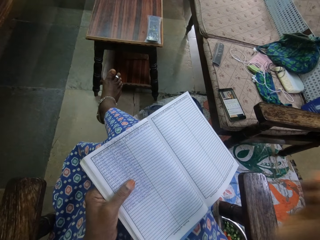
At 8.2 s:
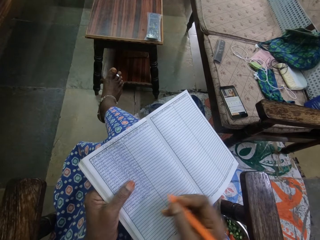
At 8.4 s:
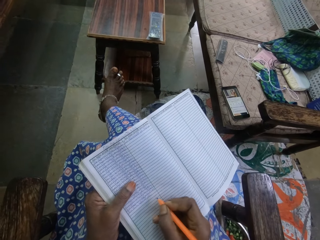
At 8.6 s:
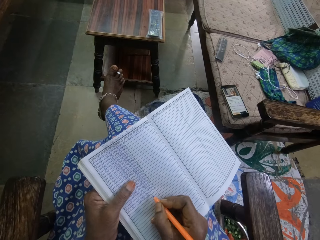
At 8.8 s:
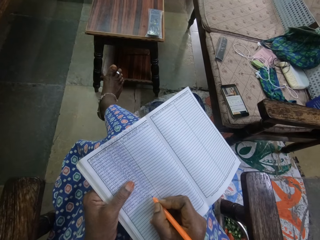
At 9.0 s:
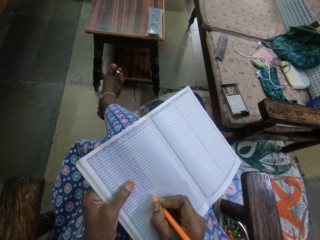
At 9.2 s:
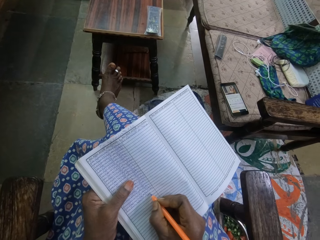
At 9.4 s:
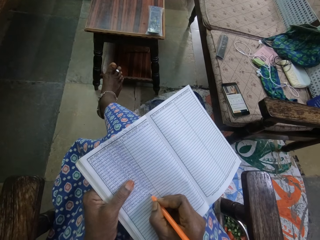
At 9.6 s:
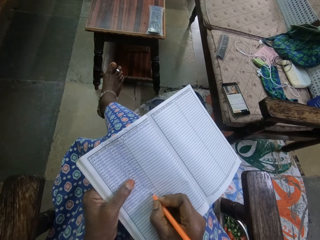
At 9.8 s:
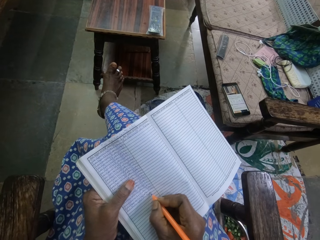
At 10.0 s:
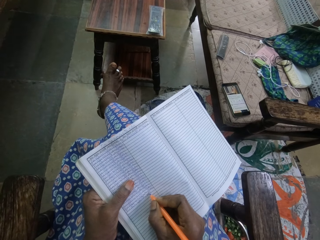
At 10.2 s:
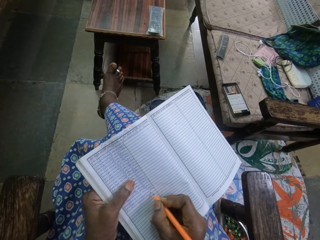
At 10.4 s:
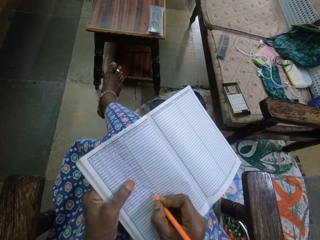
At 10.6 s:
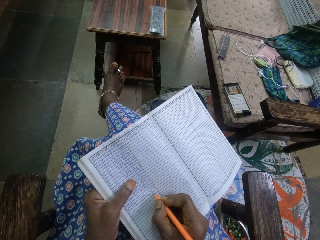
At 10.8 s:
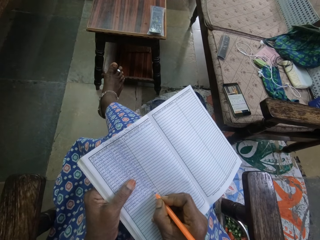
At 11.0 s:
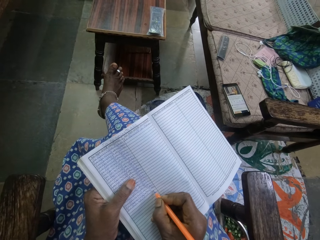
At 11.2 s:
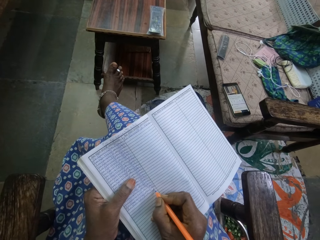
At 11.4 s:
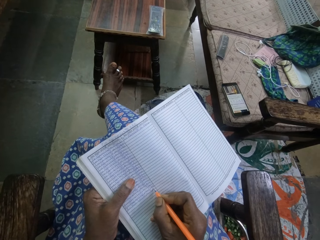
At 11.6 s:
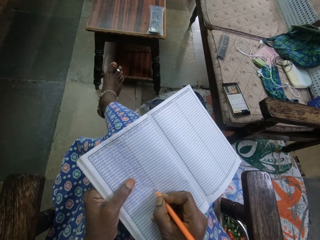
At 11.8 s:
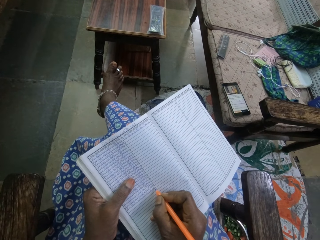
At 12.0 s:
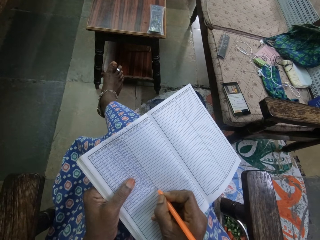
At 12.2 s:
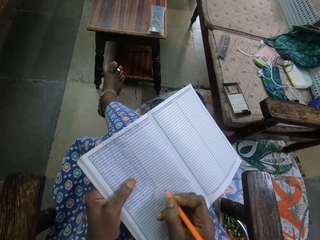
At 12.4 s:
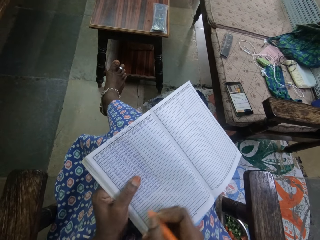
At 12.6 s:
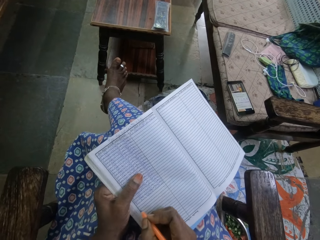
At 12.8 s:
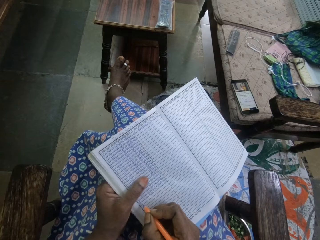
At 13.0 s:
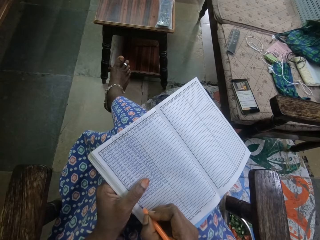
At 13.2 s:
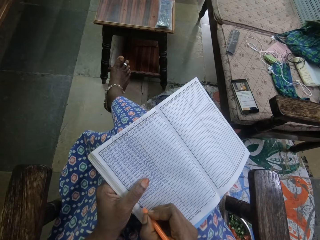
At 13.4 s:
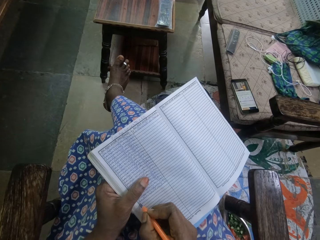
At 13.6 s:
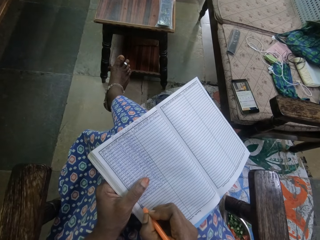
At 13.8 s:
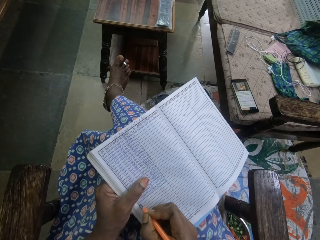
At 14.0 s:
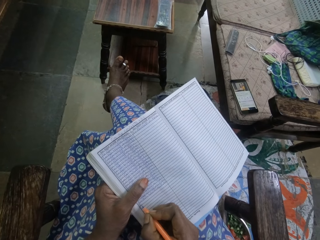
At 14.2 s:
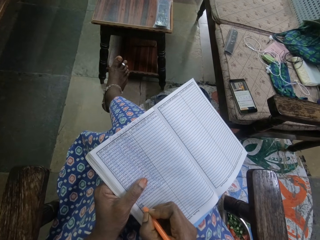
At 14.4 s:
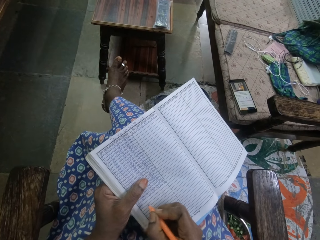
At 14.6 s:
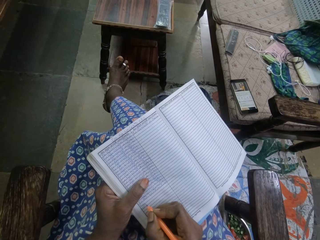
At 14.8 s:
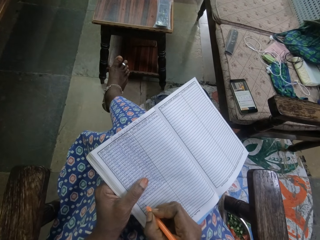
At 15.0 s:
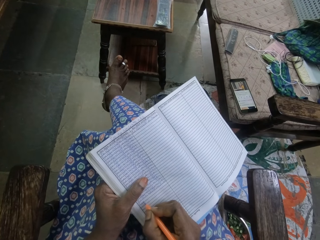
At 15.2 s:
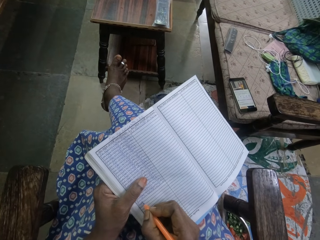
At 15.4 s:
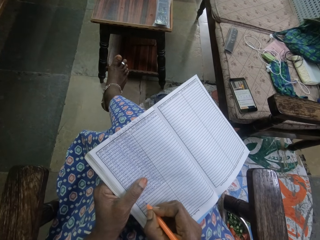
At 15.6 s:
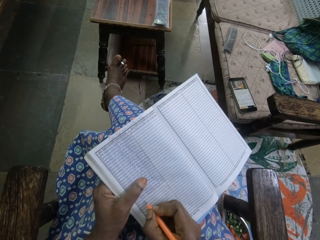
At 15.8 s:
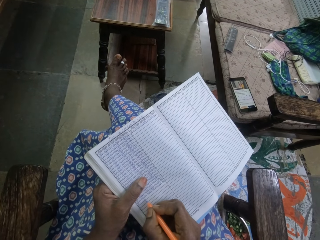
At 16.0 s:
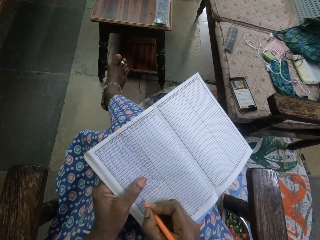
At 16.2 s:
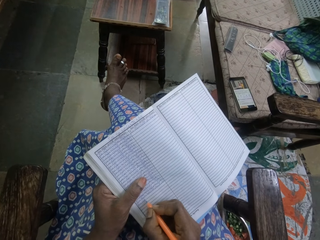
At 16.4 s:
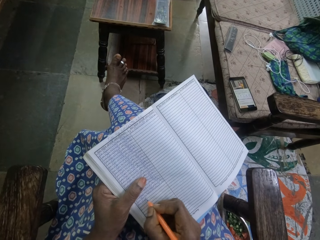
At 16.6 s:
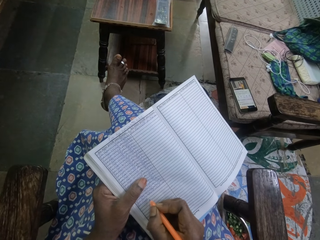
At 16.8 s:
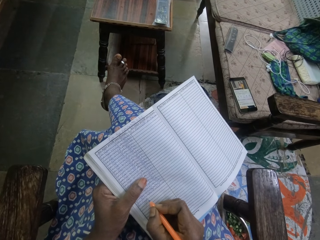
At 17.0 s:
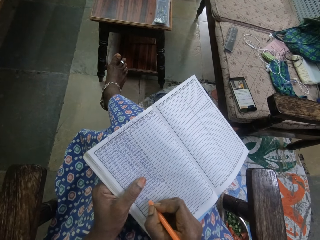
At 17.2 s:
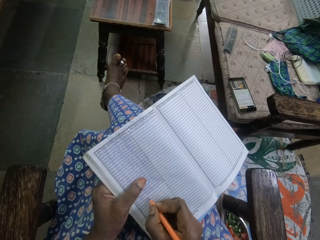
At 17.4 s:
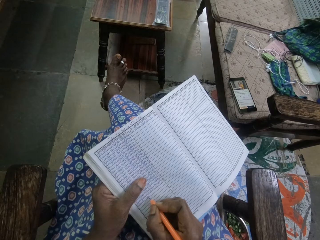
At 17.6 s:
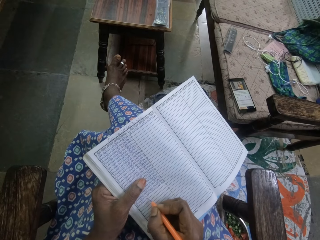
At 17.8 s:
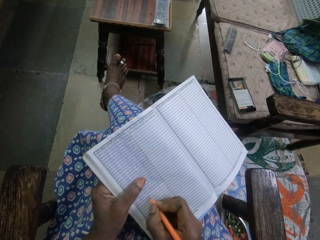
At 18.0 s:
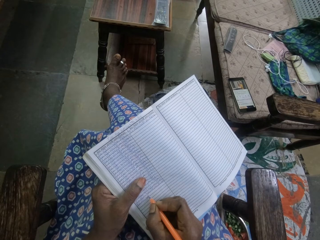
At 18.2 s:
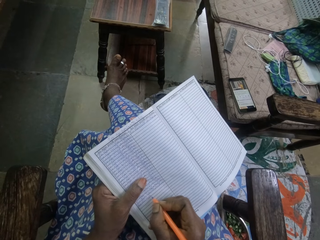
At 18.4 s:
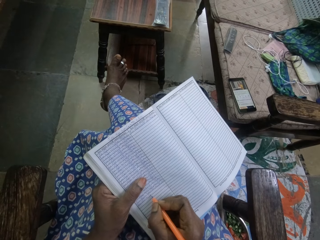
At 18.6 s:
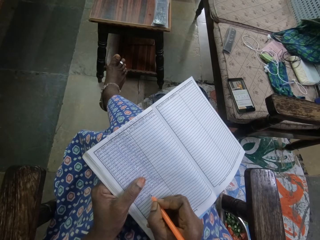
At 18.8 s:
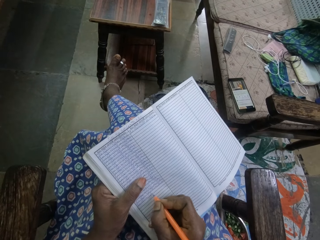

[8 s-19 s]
The camera wearer writes in the book in her left hand with the pencil in her right hand.

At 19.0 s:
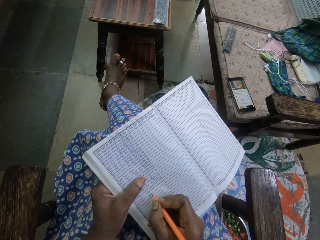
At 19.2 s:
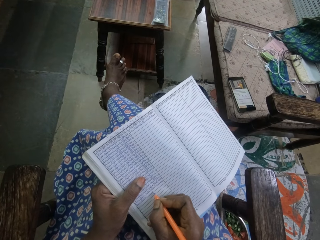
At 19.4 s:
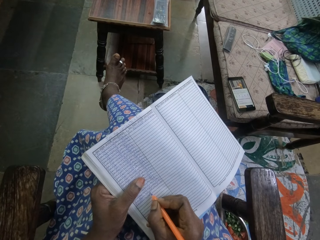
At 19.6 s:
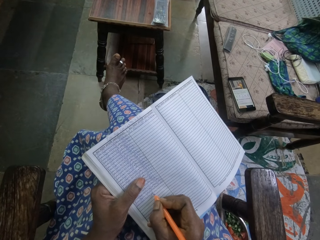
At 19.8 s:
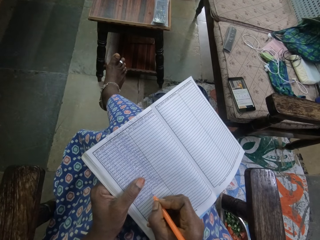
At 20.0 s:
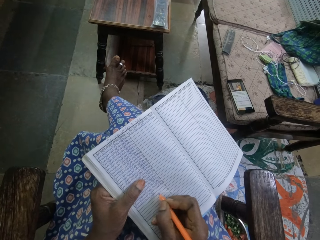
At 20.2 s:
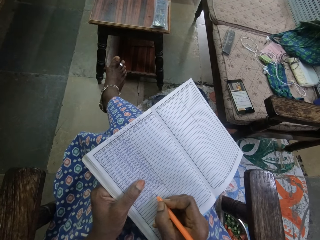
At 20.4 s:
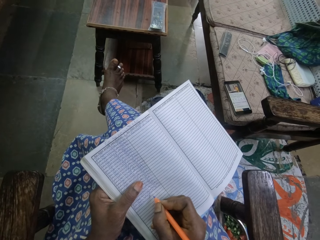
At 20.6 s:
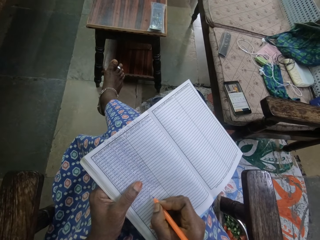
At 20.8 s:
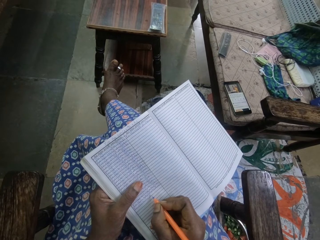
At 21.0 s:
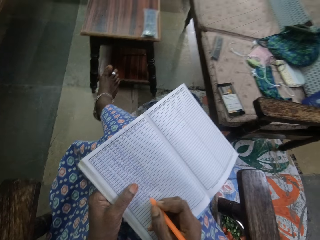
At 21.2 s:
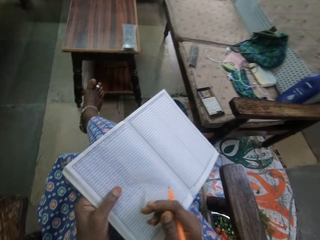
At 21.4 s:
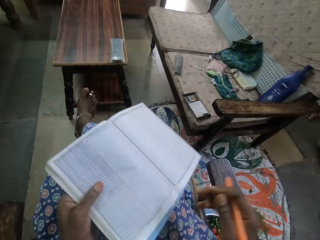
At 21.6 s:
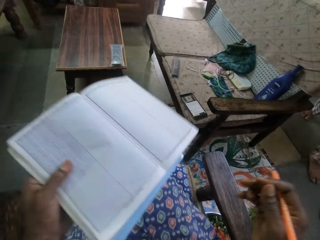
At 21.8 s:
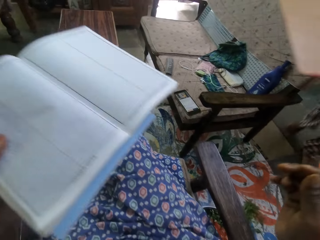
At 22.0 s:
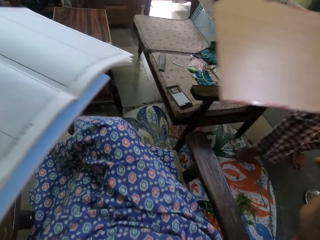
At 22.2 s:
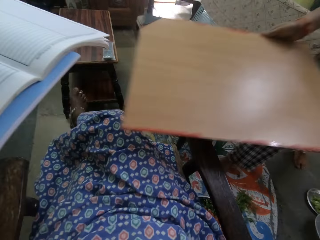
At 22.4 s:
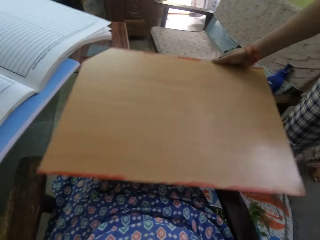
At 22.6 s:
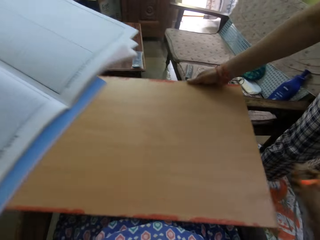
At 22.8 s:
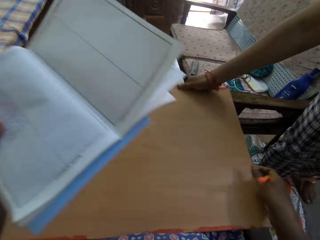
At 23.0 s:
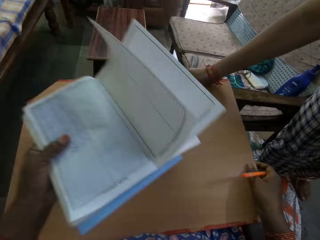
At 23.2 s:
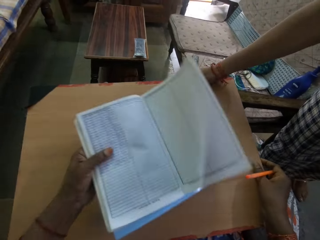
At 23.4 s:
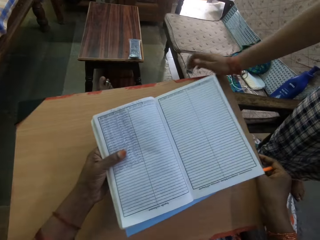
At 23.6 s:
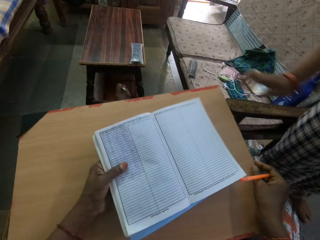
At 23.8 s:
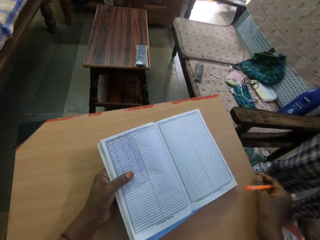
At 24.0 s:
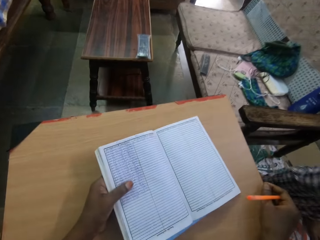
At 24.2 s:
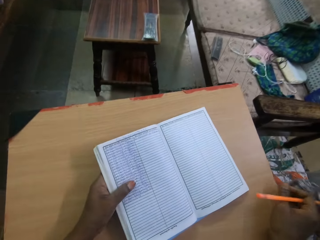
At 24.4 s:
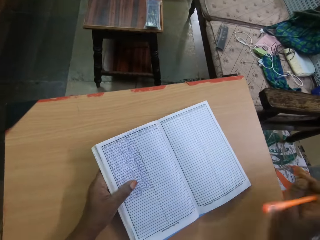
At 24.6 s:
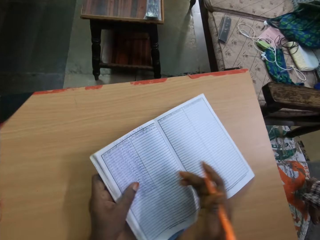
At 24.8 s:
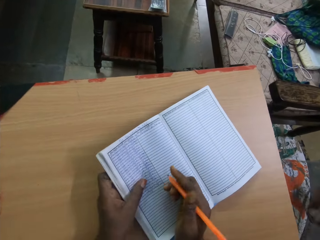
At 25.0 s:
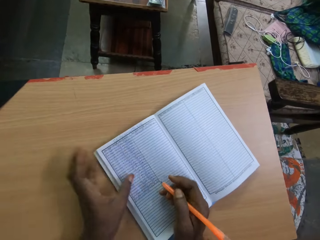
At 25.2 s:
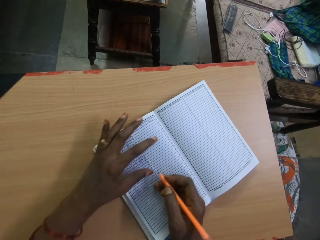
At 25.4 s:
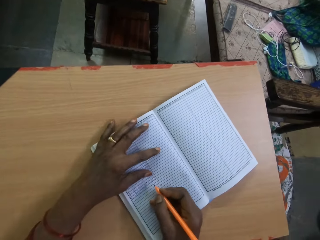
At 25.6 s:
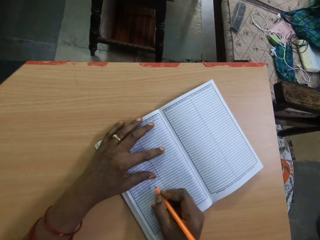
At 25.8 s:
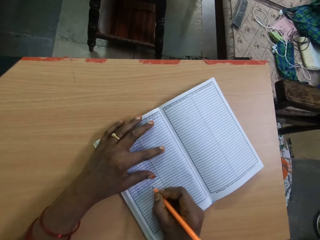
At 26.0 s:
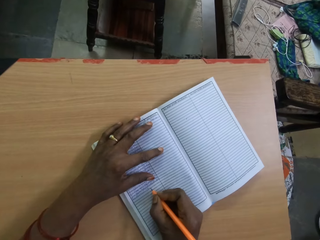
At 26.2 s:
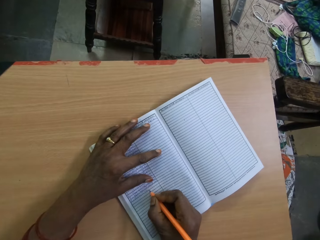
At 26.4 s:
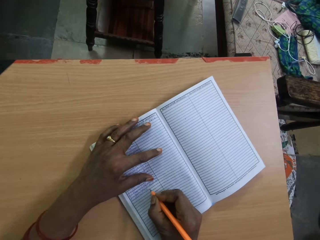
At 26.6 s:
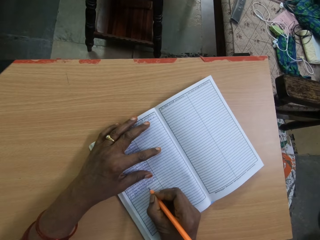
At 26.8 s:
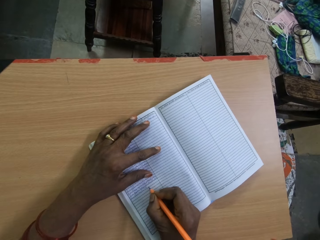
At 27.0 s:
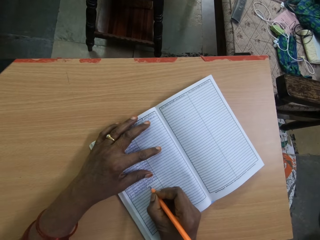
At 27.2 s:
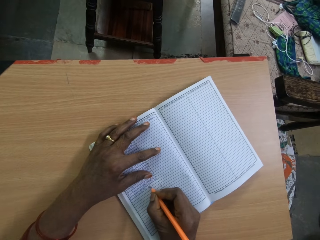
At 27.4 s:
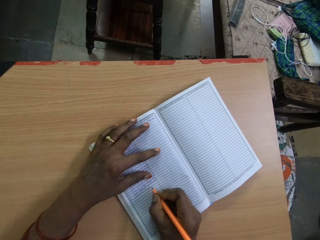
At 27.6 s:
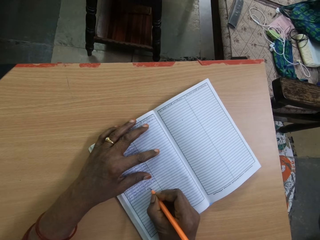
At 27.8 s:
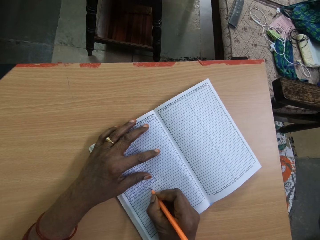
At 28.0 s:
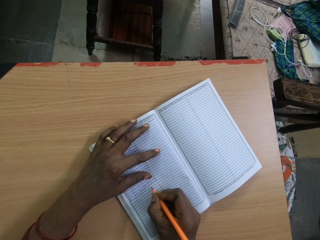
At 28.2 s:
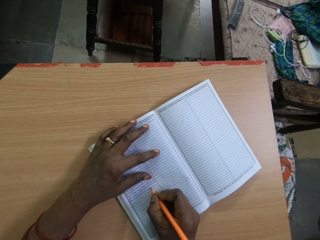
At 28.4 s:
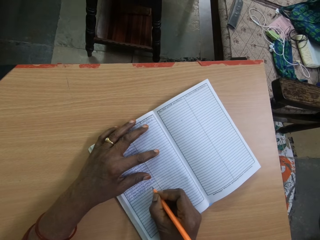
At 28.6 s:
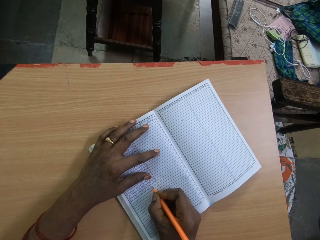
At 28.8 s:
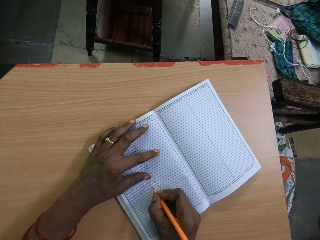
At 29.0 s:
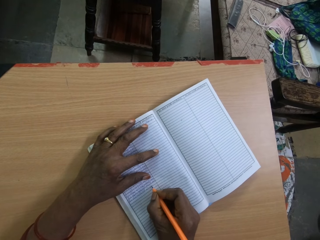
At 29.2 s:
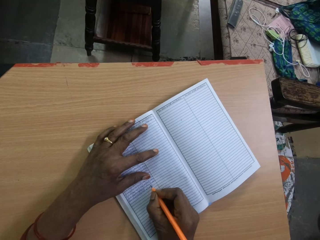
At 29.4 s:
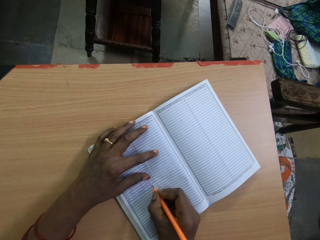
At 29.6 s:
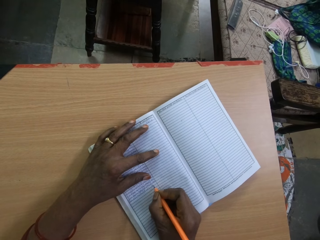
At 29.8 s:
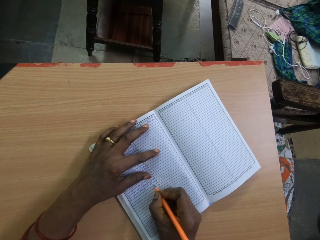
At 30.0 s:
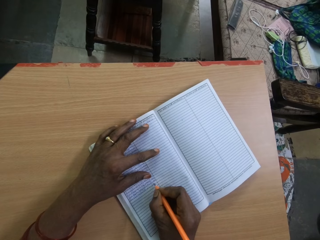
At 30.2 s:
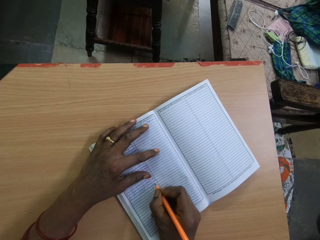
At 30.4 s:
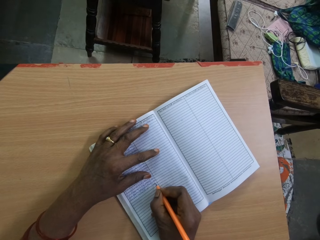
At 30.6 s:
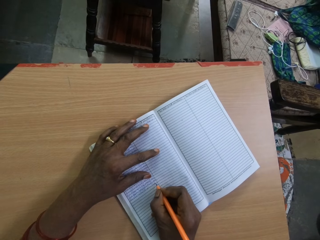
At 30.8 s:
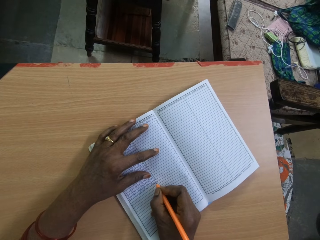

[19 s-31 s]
The camera wearer lifts up the hand. A man places a wooden board on the laps of the camera wearer with his right hand. The camera wearer lifts up the book. She holds the wooden board on her laps with her right hand. She places the book in her left hand on the wooden board. She places her left hand on the book. She writes in the book with the pencil in her right hand.
